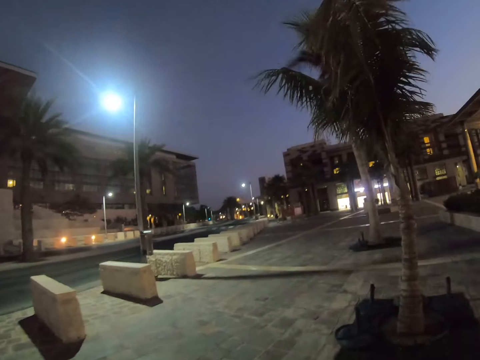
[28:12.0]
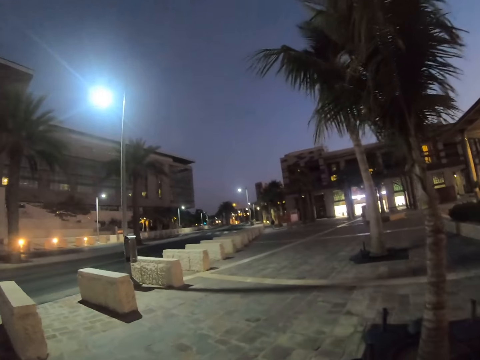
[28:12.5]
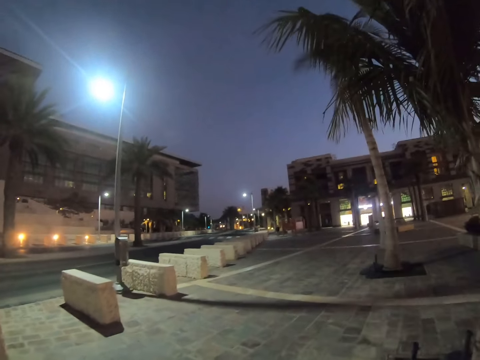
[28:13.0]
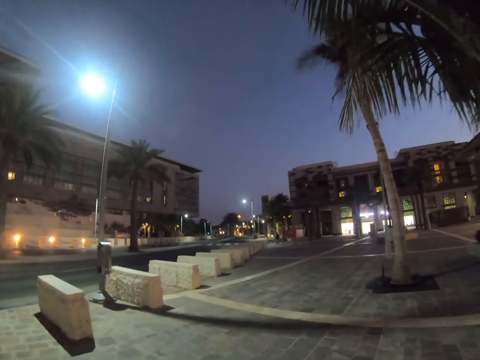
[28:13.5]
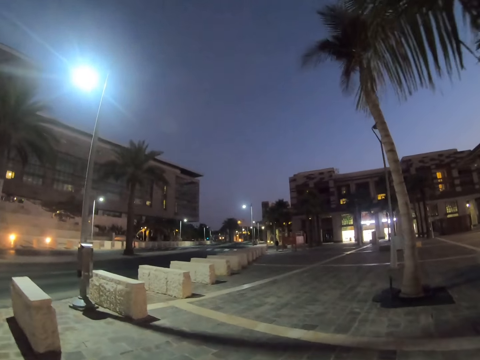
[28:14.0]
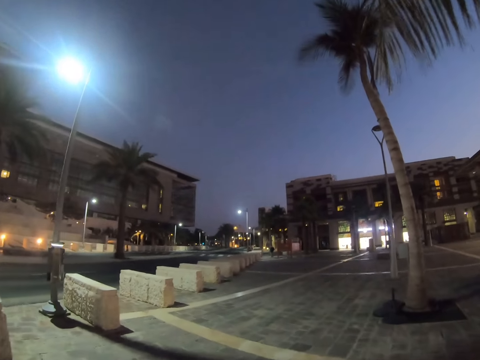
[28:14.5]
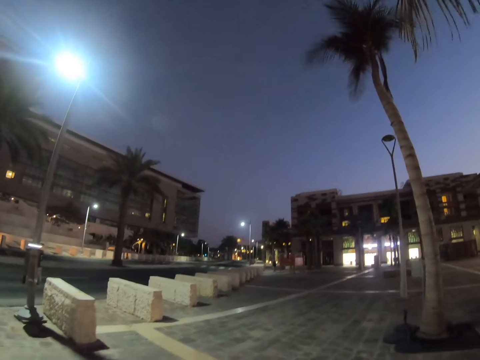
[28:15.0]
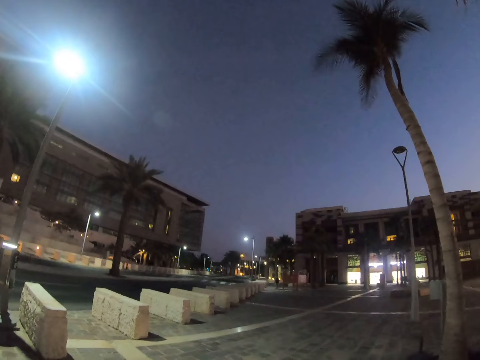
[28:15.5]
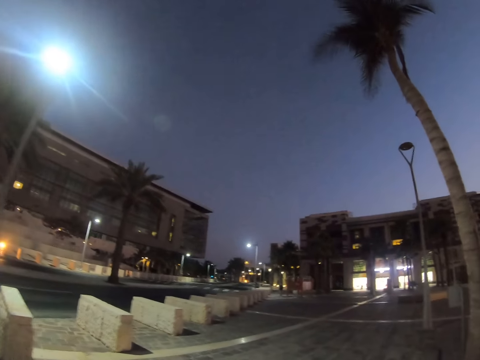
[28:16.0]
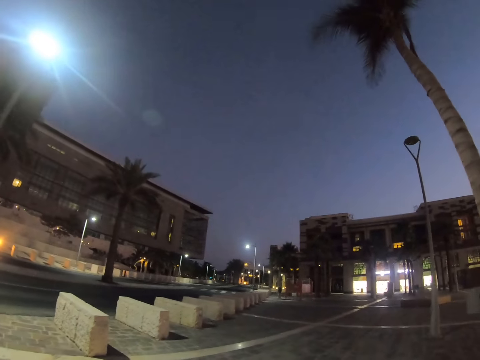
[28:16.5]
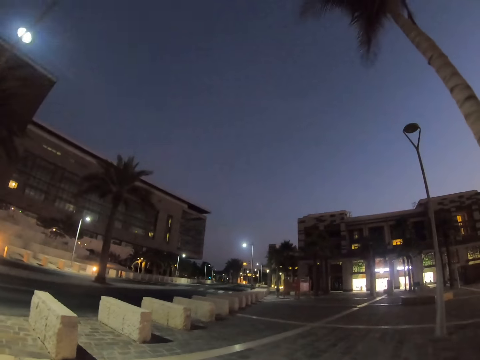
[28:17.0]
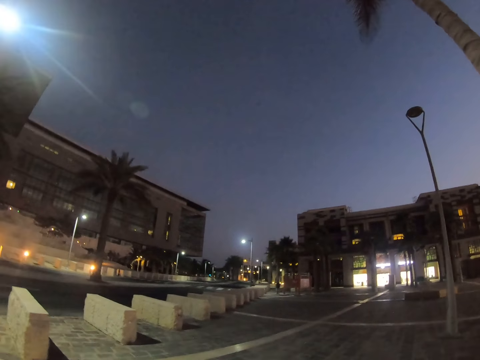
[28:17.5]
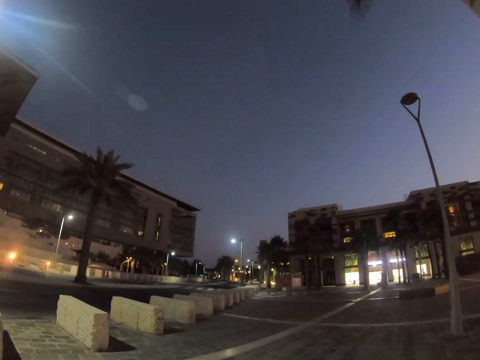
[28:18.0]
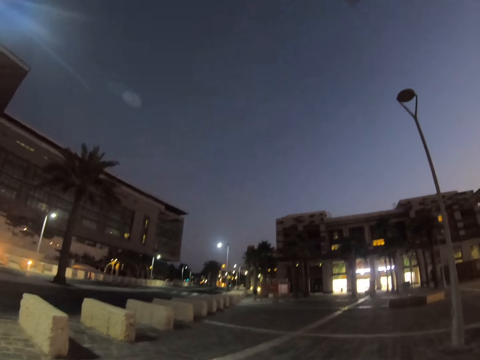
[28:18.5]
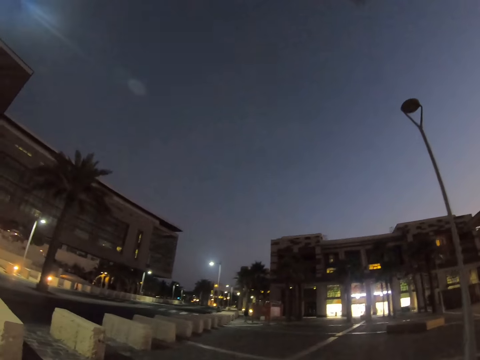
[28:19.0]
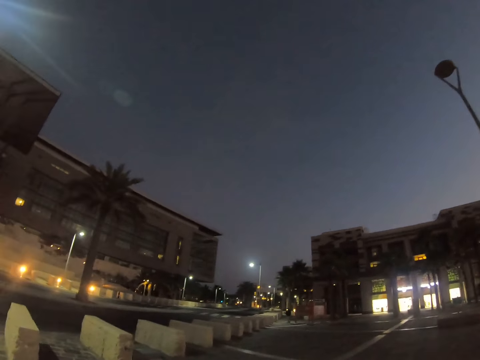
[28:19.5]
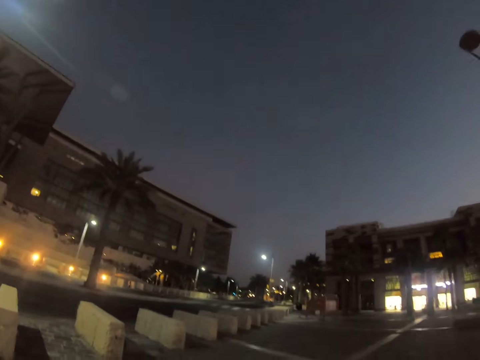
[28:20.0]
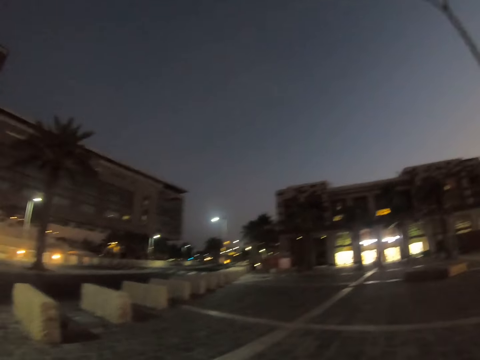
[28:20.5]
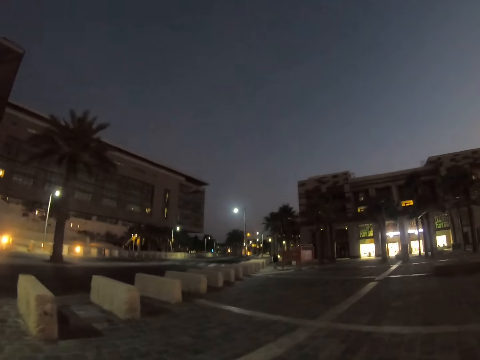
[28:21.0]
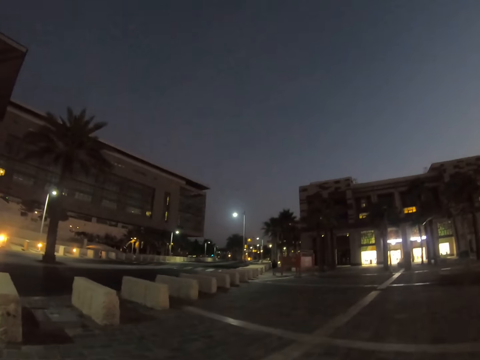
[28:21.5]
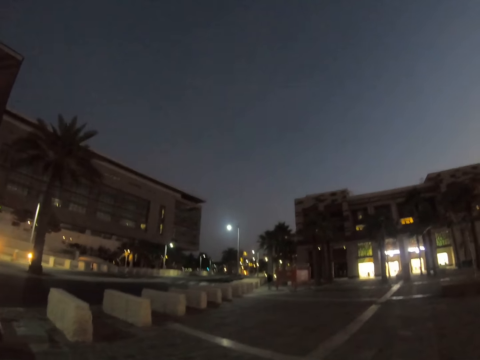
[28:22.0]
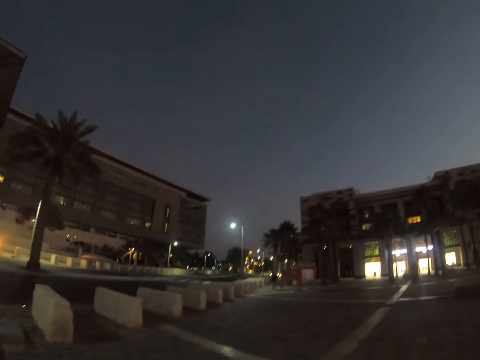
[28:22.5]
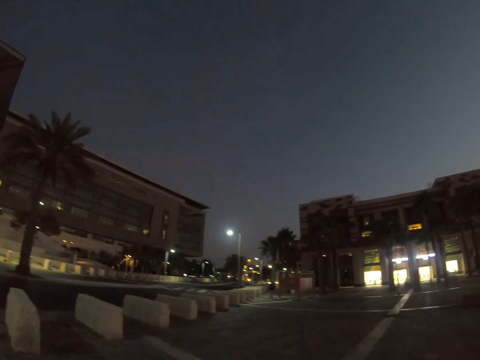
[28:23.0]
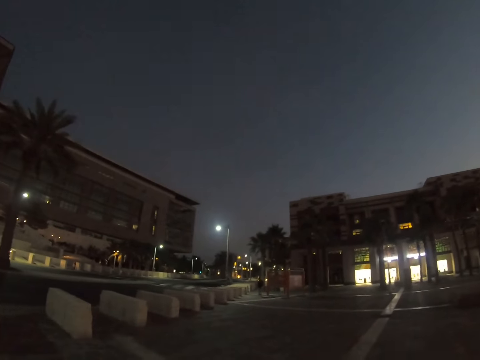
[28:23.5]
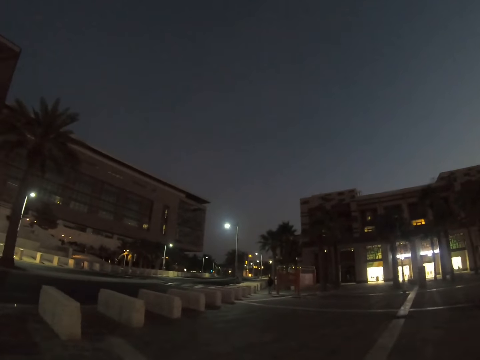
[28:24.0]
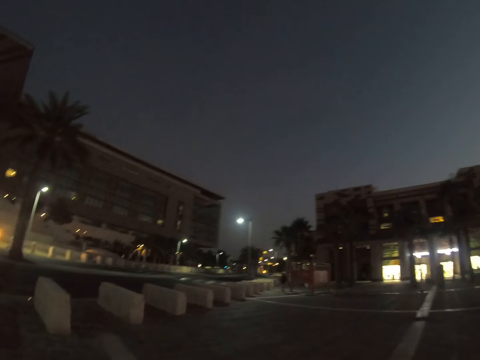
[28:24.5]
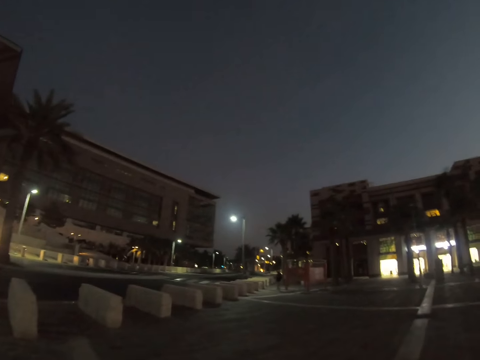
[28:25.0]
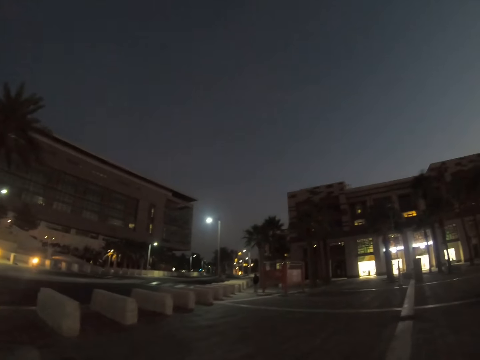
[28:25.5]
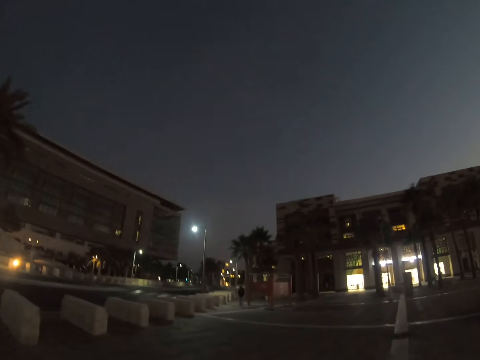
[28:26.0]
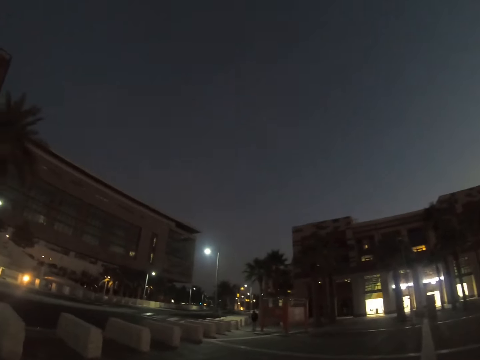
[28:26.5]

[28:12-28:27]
The camera wearer walks around a parking lot. They walk along the parking lot. They look around the parking lot. They walk around the parking lot.

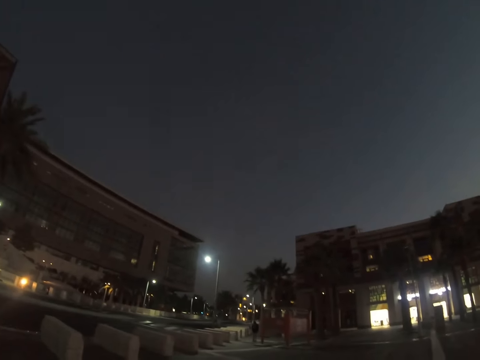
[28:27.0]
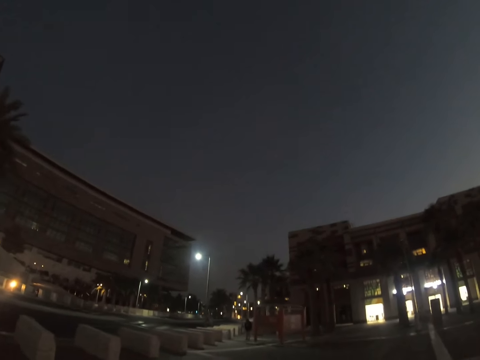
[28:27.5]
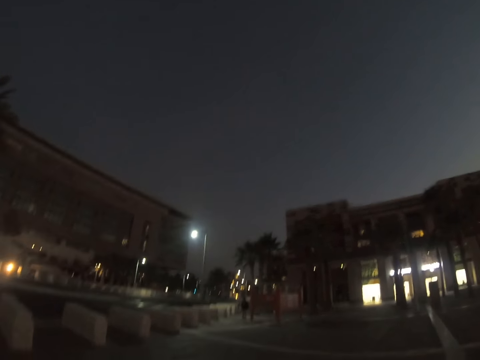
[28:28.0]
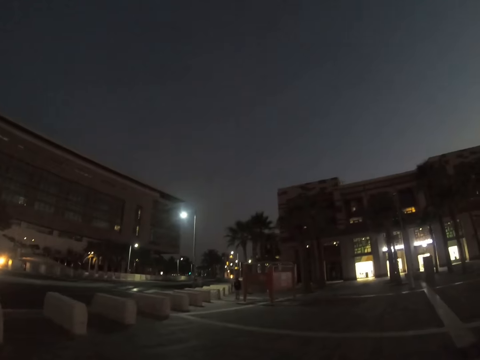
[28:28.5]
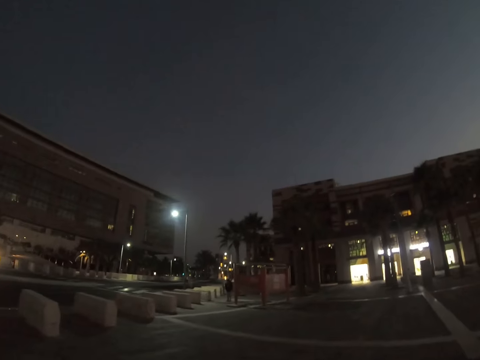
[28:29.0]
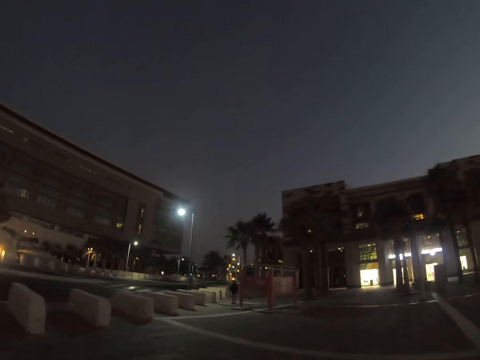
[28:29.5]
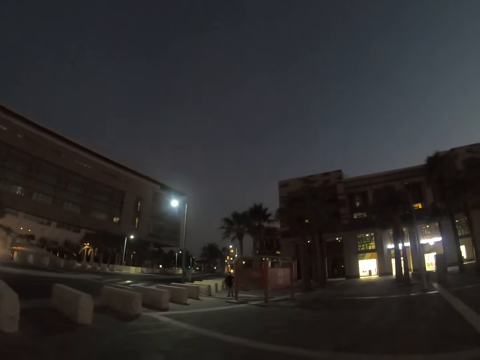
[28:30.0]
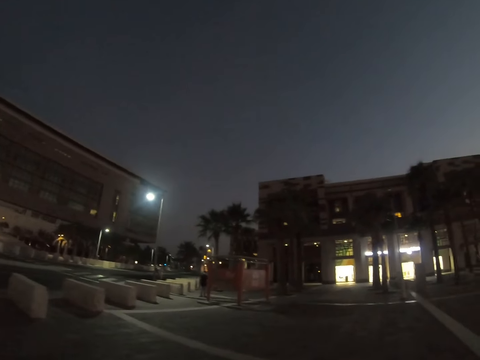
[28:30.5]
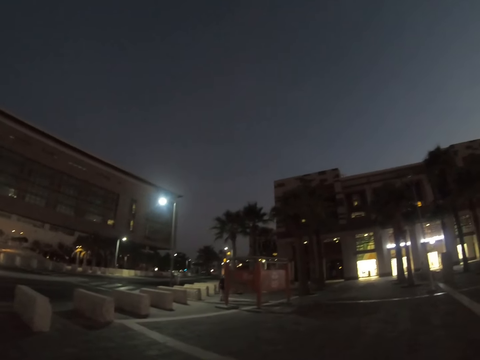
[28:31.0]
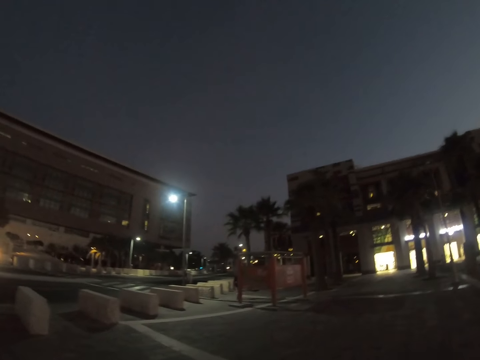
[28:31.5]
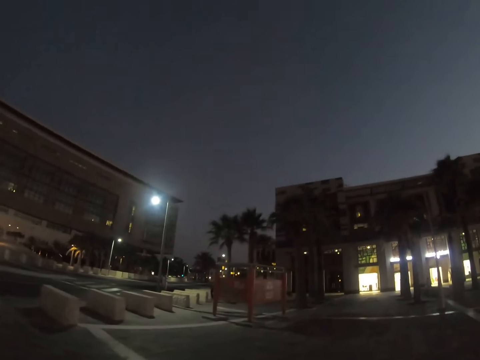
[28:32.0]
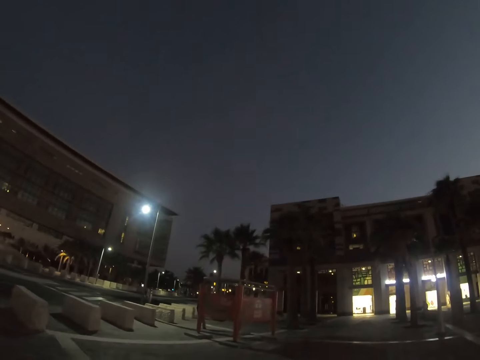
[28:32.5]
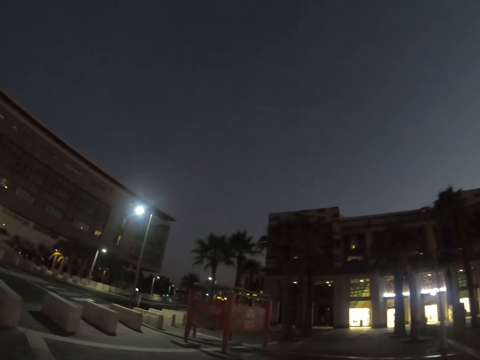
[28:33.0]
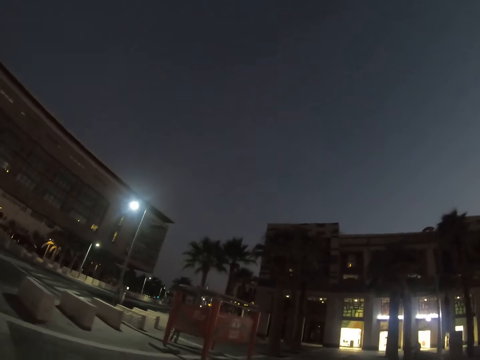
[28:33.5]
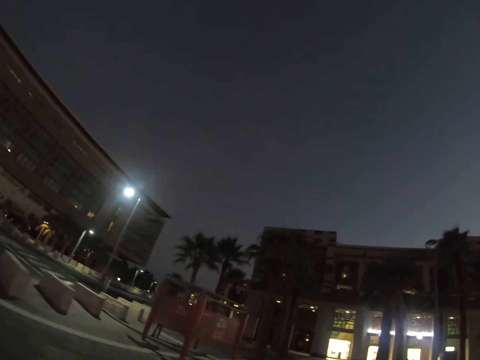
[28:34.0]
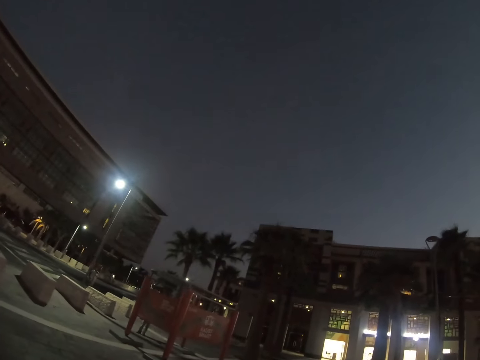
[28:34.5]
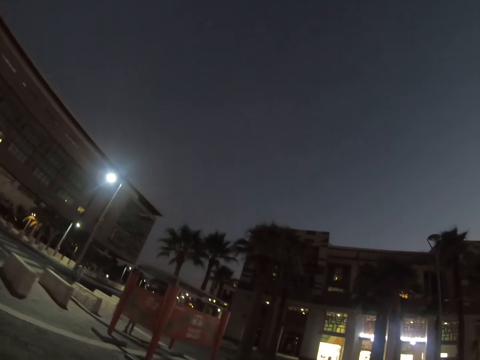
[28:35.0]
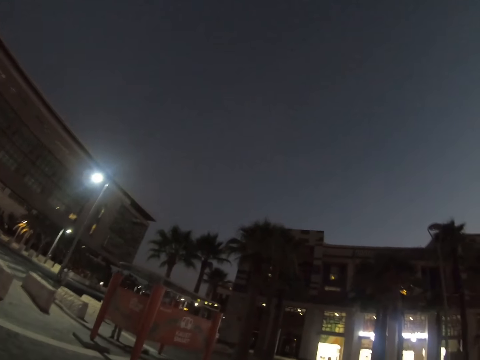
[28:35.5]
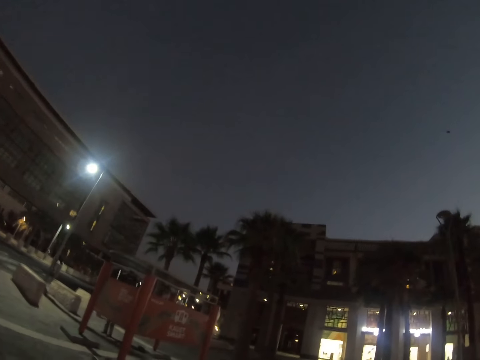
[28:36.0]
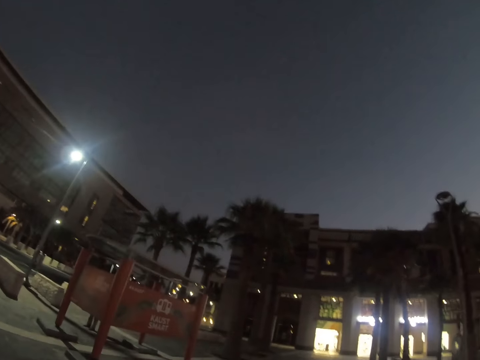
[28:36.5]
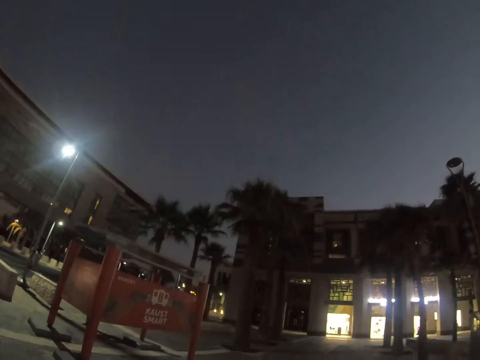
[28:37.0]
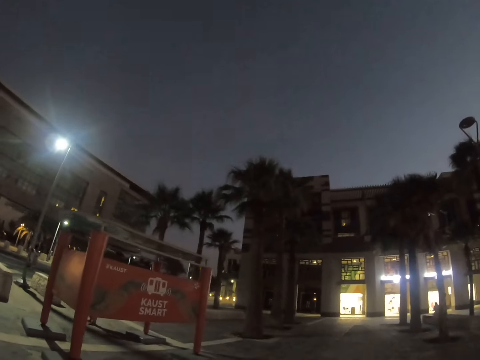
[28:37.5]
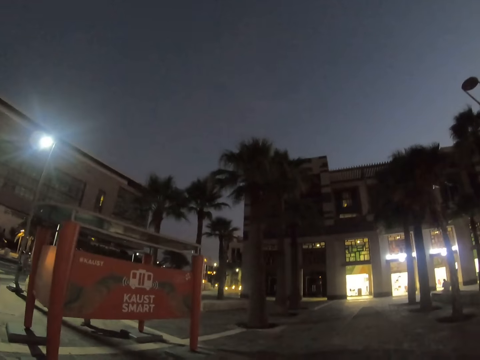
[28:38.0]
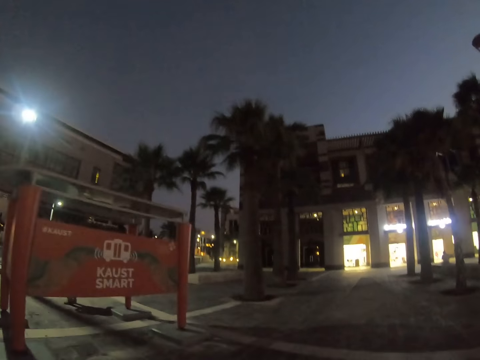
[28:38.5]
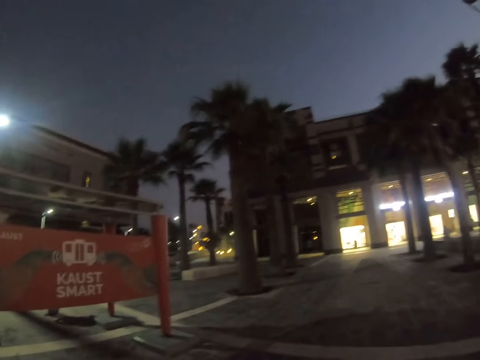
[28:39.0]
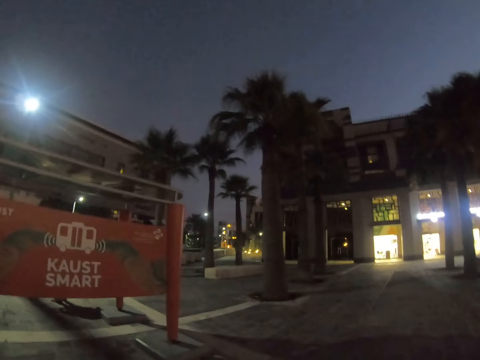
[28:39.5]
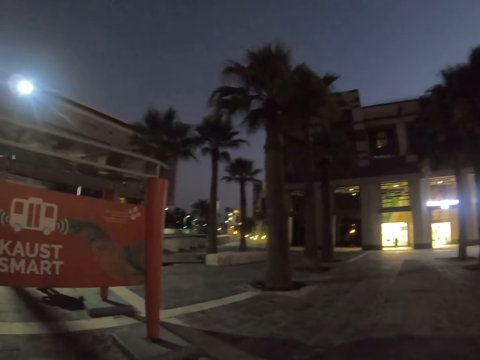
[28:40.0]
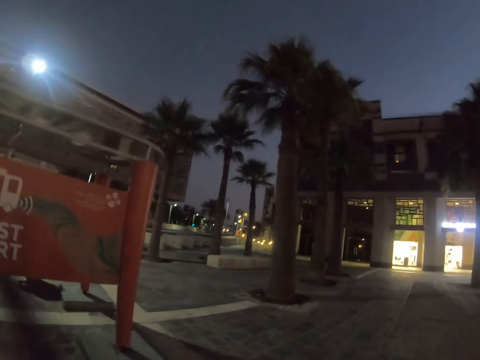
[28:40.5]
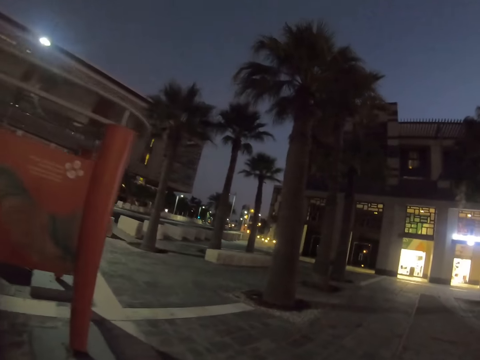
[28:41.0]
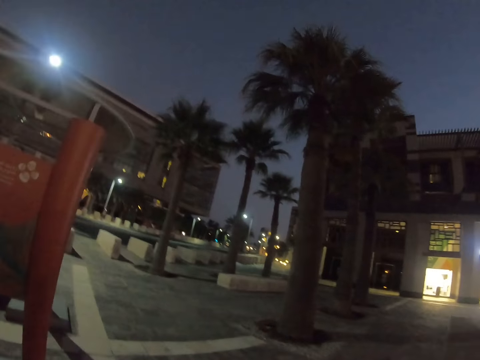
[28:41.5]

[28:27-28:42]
A man looks around a parking lot. The camera wearer walks around the parking lot. They walk fast along the parking lot in the estate.
